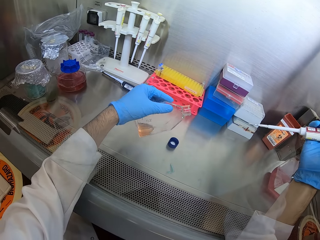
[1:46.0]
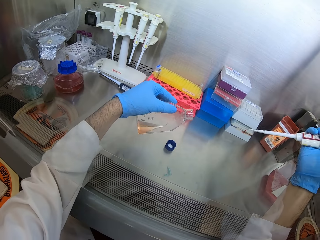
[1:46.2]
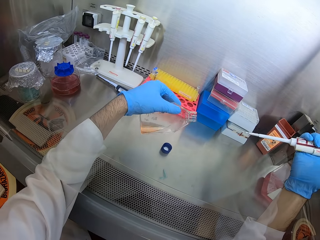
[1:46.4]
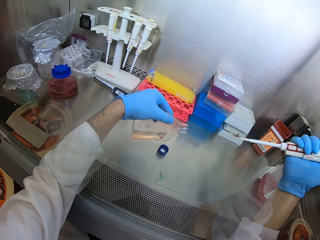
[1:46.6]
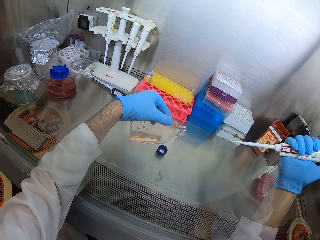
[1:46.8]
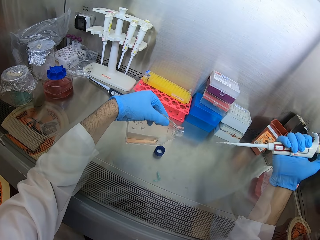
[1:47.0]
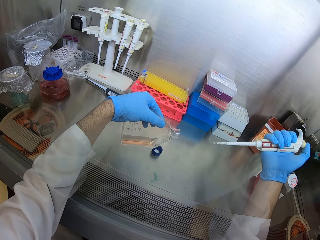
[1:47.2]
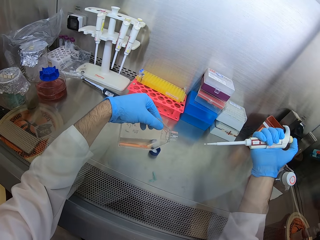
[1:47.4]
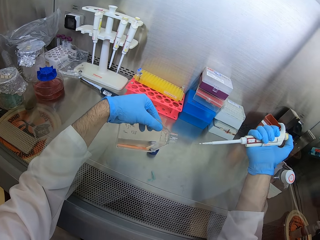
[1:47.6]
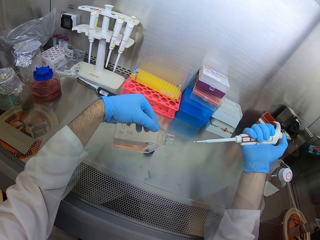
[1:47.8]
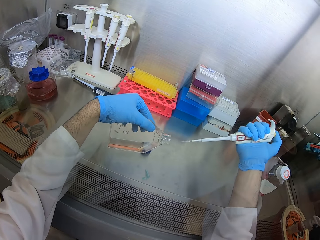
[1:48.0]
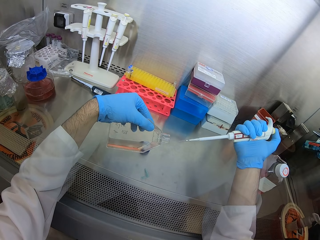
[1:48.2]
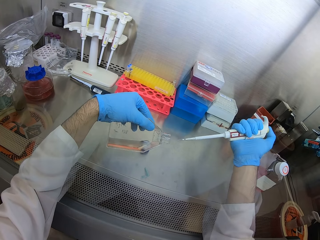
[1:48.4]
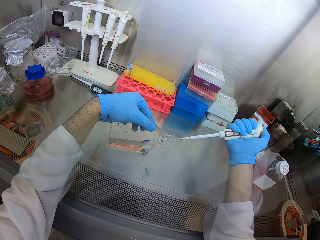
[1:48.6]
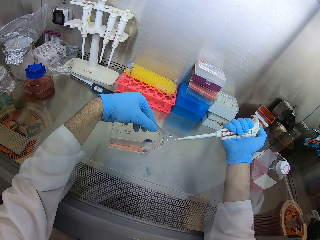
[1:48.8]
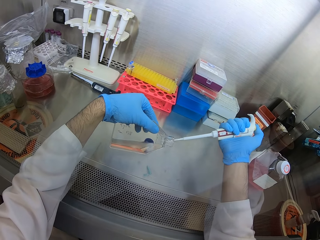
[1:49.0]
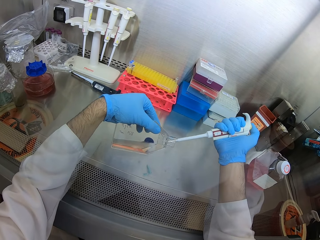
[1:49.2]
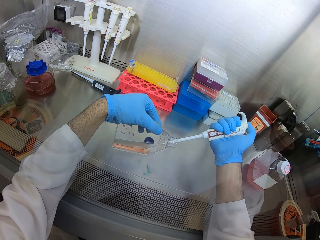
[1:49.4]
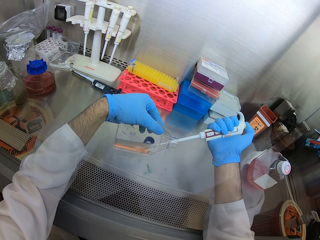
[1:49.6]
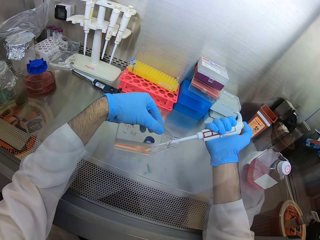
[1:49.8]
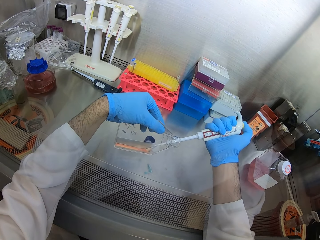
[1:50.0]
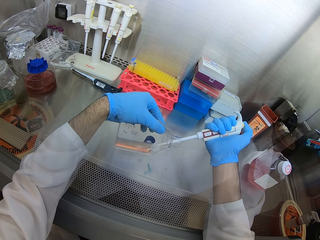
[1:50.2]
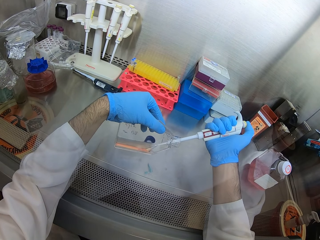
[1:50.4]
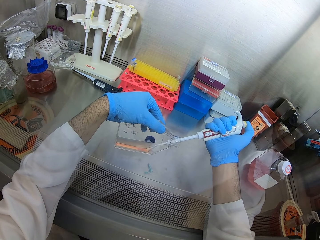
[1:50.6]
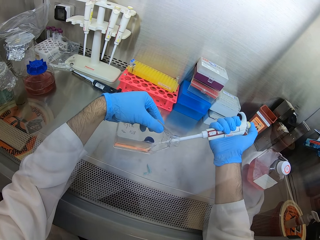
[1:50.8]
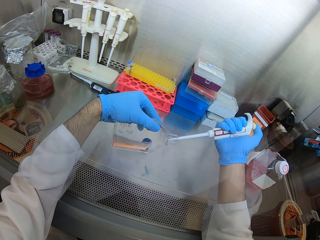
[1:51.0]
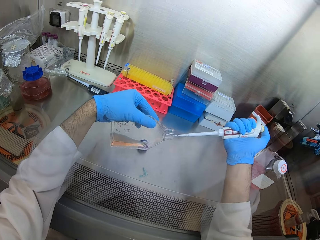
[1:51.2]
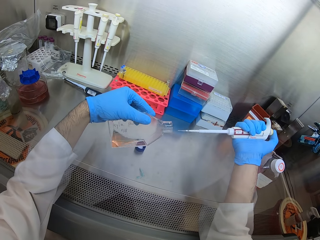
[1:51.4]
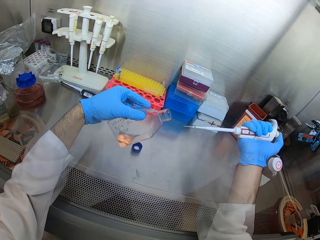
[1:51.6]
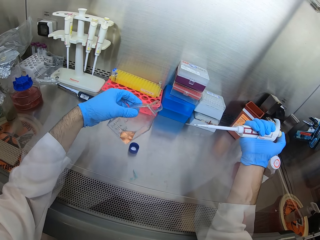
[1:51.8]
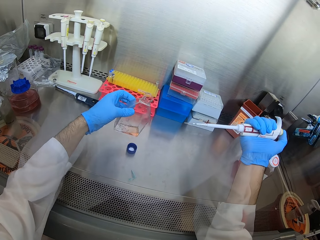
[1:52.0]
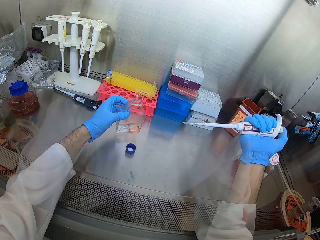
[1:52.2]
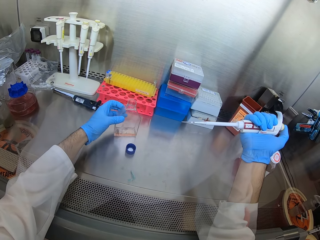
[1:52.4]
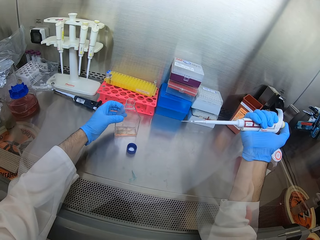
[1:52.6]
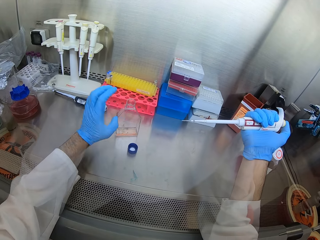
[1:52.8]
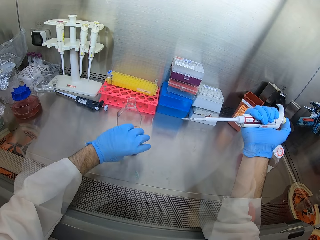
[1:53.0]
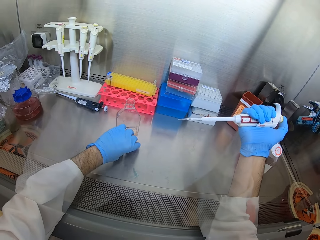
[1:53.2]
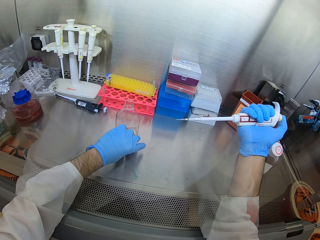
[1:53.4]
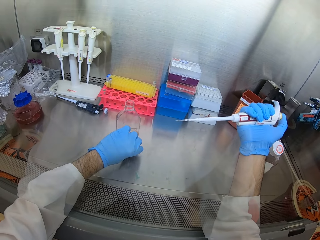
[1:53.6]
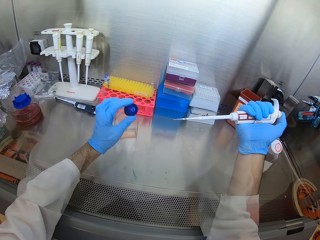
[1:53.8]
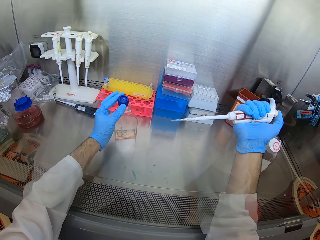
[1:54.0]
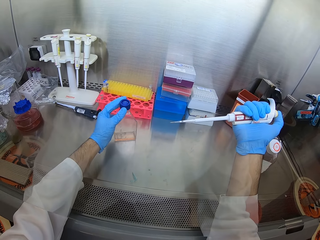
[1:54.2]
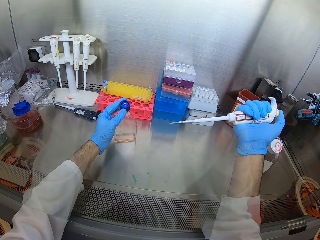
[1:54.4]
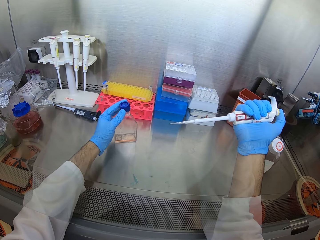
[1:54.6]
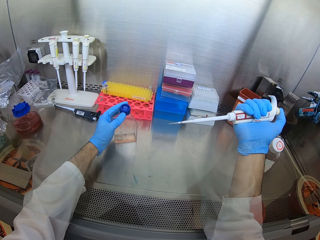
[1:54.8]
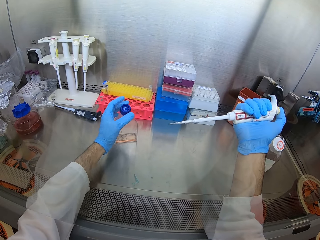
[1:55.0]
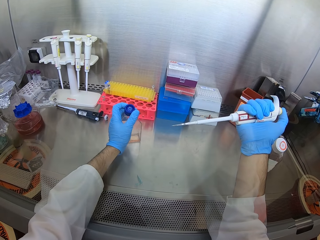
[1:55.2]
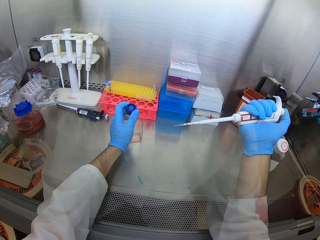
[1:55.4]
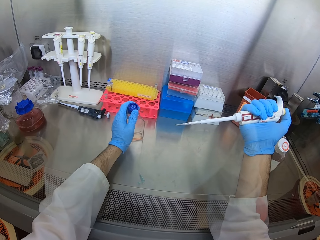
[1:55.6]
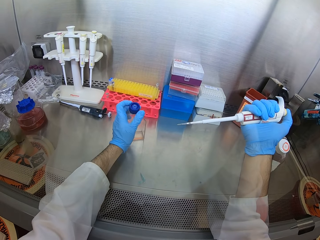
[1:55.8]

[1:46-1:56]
The camera wearer measures the bottled solution. They pull something on the syringe. They close a bottle of something.

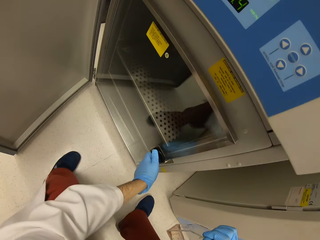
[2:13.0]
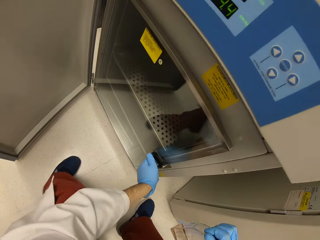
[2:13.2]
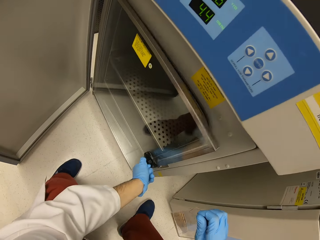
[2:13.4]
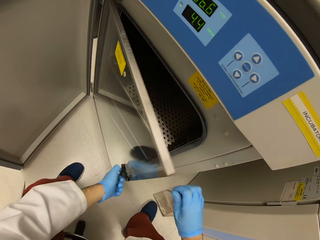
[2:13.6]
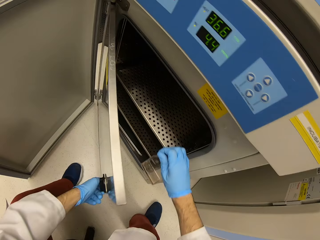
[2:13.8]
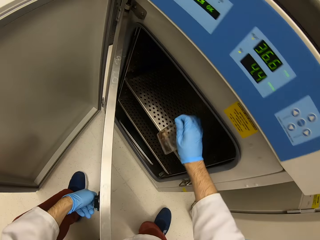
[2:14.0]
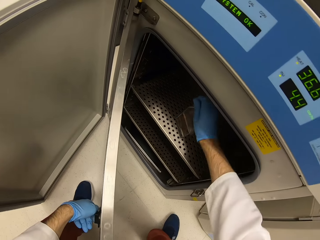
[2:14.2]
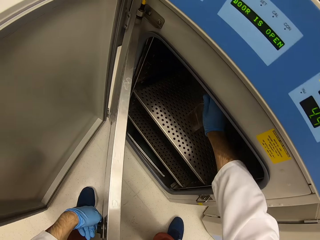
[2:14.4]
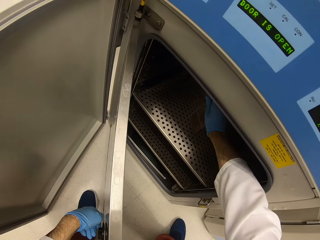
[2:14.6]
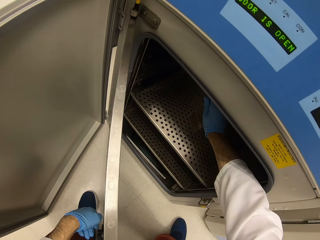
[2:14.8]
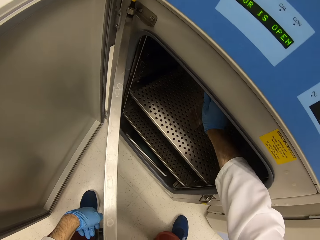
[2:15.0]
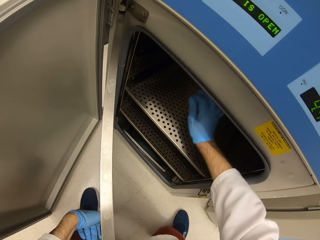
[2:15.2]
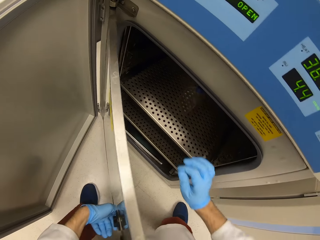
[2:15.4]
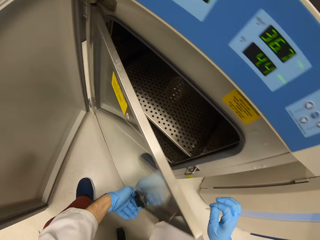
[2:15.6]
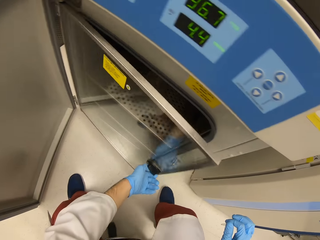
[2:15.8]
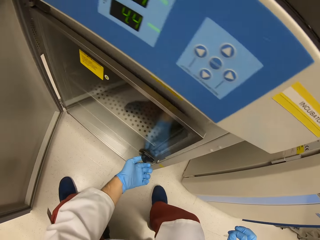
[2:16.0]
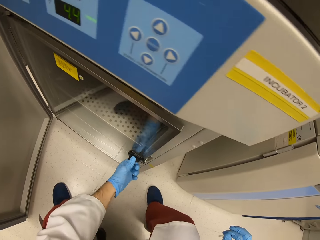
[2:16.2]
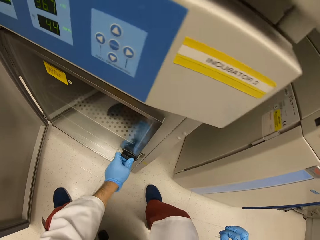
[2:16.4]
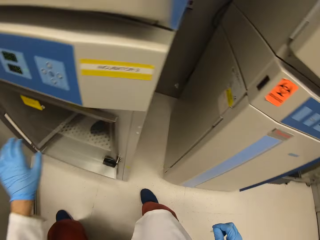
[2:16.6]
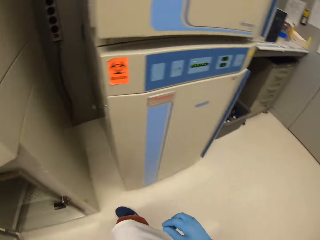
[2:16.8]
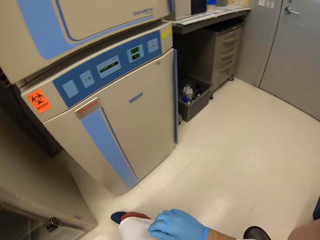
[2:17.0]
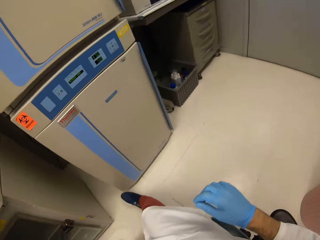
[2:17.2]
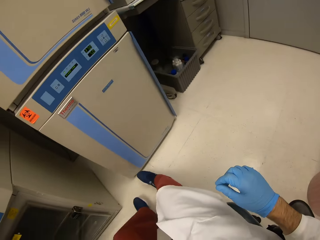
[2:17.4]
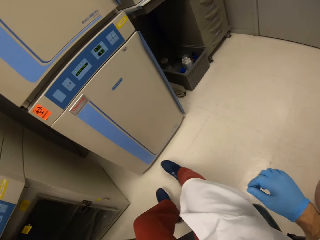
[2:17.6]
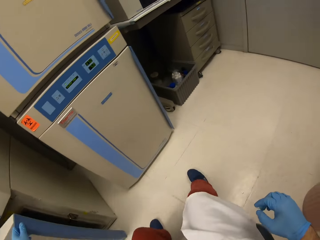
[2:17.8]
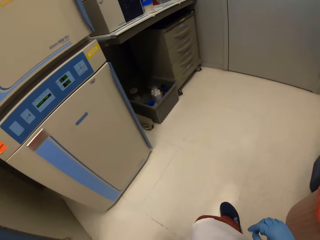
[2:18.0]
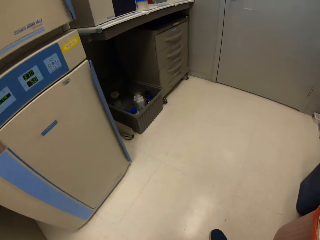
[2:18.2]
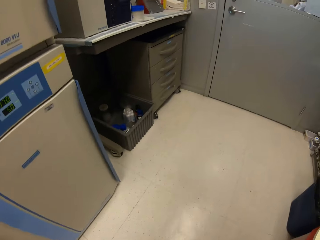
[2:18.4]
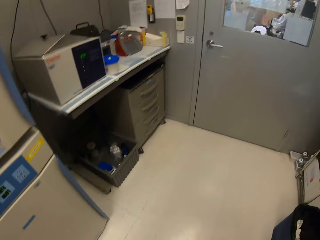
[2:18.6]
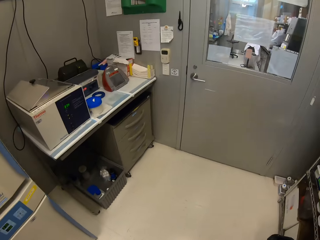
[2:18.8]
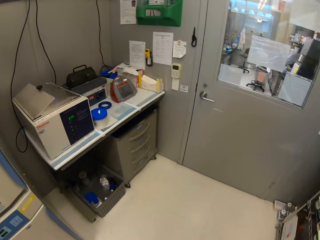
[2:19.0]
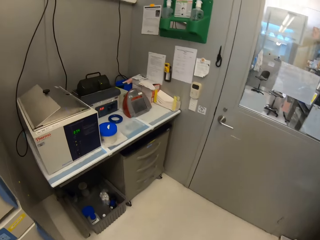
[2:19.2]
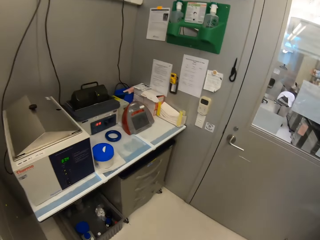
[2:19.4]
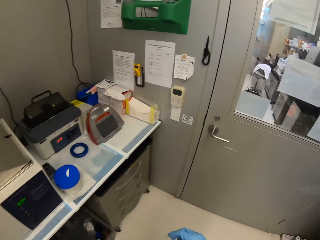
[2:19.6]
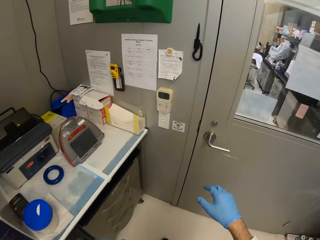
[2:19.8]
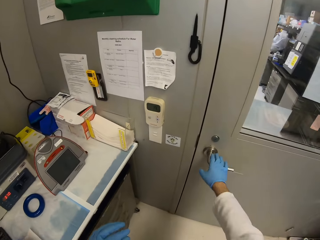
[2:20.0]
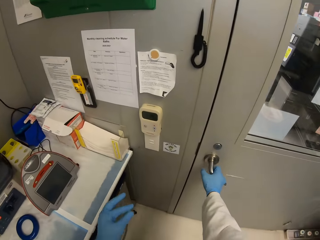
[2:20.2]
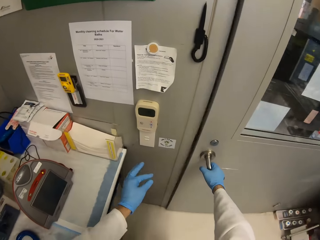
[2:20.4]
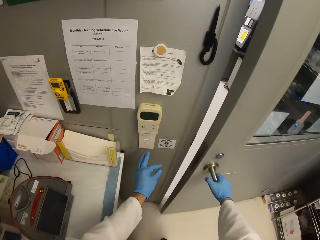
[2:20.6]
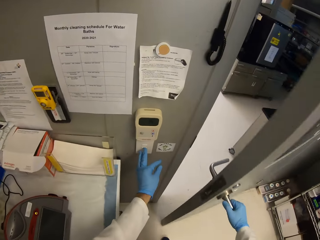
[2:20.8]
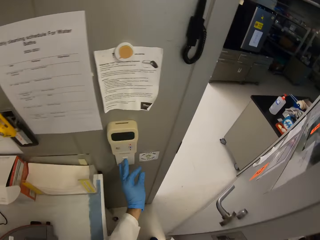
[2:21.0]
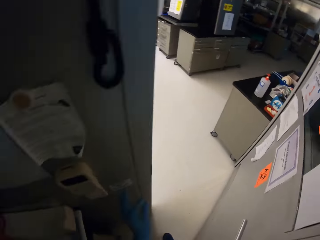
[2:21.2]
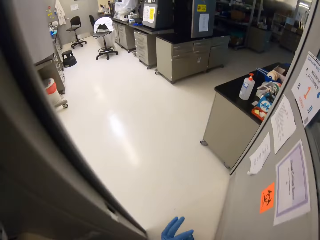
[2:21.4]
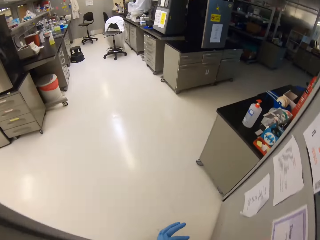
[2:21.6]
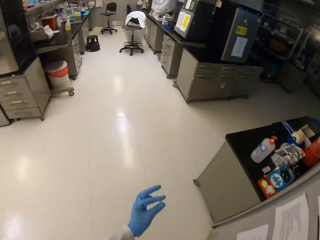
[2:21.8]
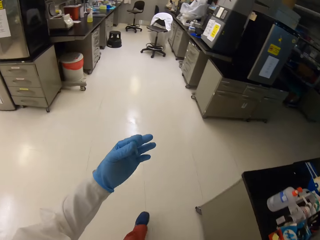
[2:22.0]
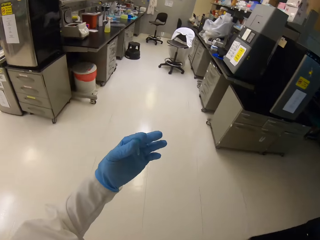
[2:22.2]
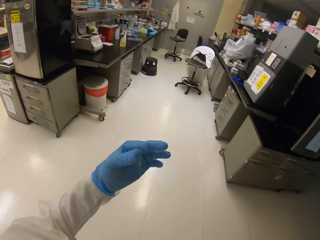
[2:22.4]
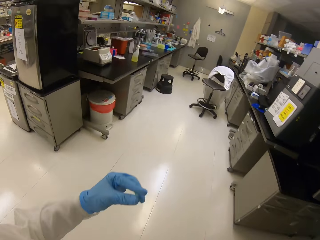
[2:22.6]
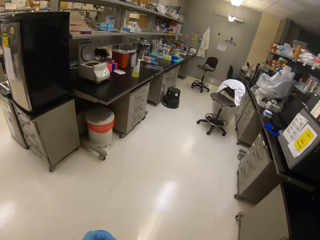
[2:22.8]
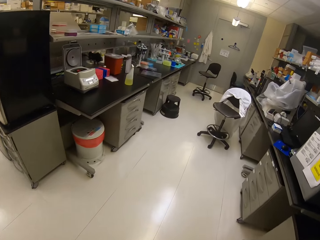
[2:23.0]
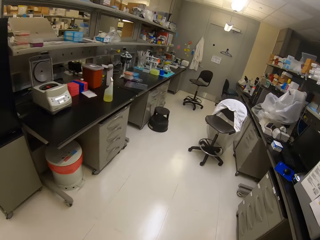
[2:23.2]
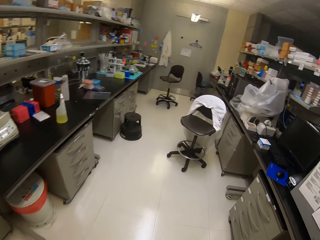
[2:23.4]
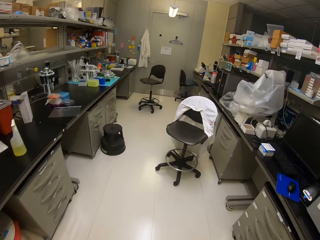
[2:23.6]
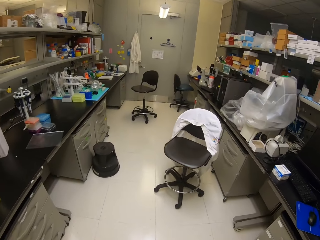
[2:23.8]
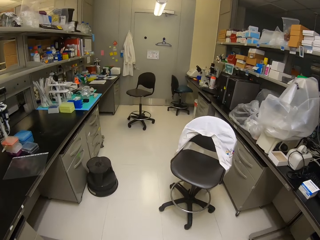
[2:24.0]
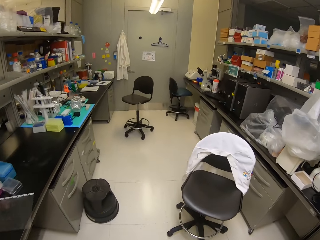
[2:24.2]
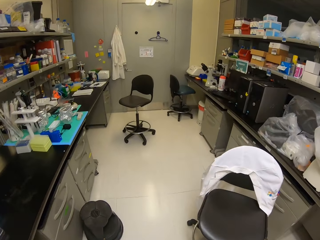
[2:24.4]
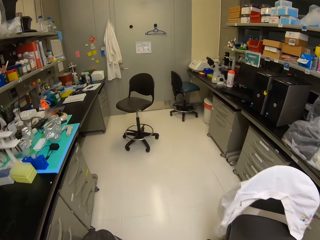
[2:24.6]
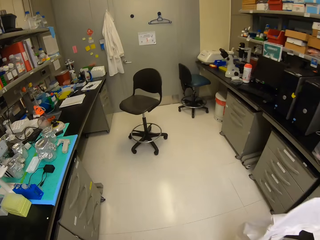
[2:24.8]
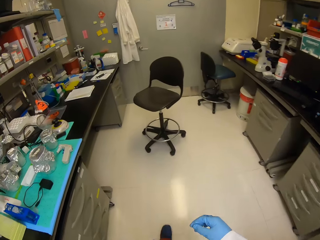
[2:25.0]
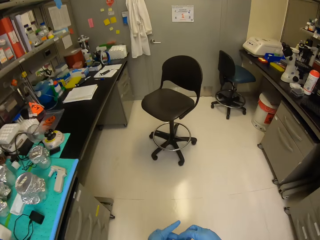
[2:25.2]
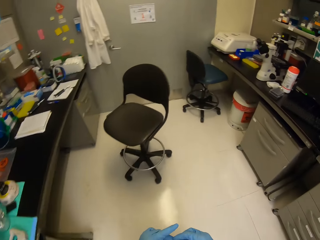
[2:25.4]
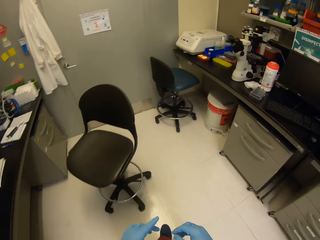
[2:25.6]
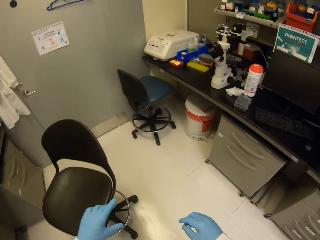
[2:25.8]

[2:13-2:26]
The camera wearer puts back the bottled solution in the fridge. They close the fridge. They walk in the room. They open the door. They turn off the lights. They get out of the room. They walk in the room.
